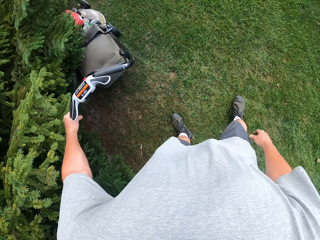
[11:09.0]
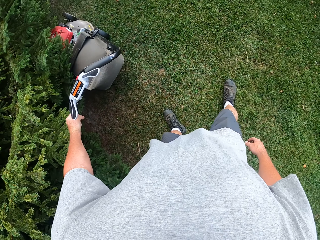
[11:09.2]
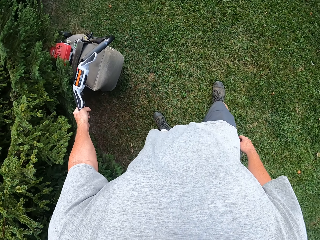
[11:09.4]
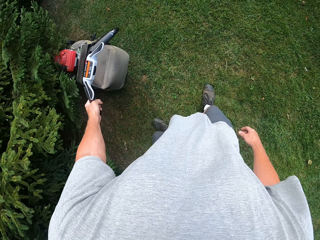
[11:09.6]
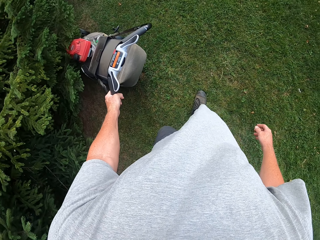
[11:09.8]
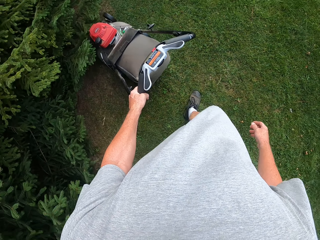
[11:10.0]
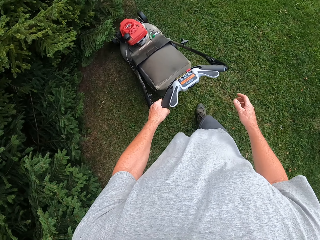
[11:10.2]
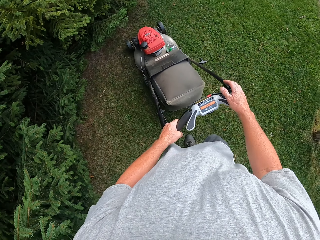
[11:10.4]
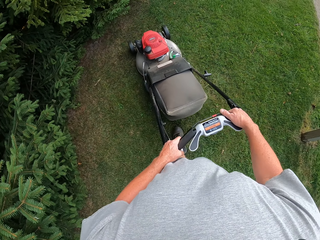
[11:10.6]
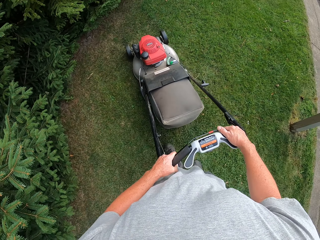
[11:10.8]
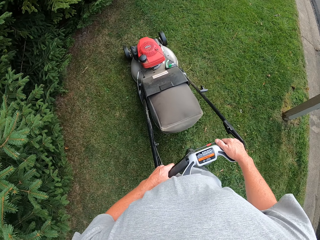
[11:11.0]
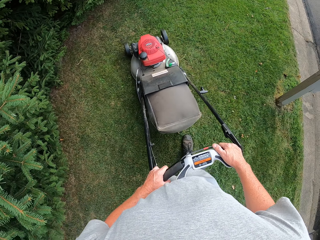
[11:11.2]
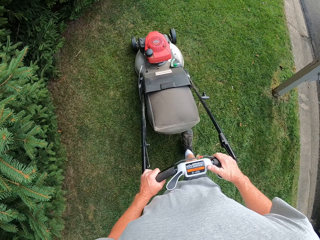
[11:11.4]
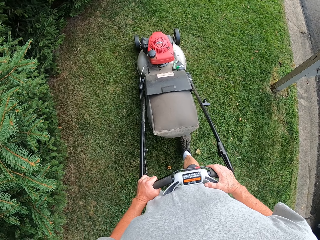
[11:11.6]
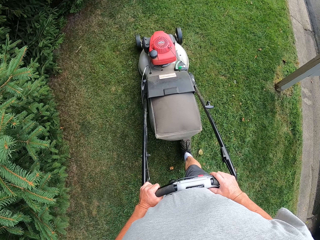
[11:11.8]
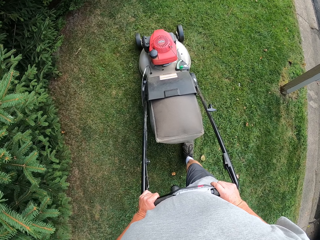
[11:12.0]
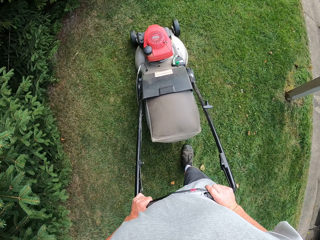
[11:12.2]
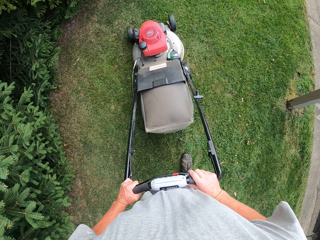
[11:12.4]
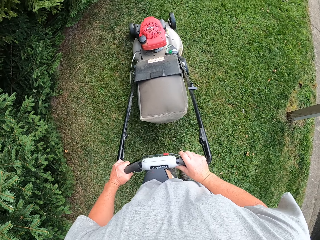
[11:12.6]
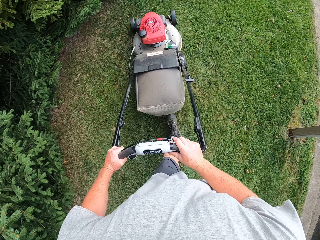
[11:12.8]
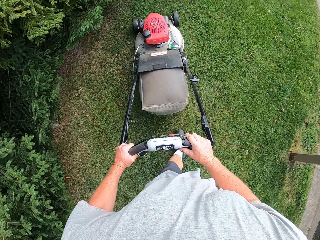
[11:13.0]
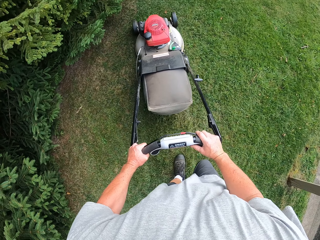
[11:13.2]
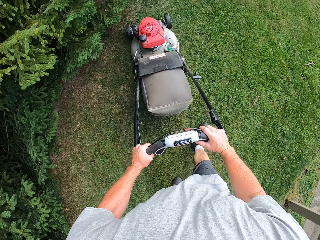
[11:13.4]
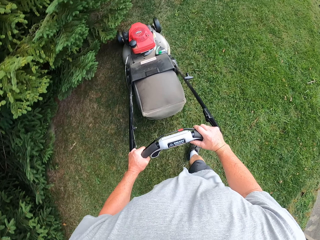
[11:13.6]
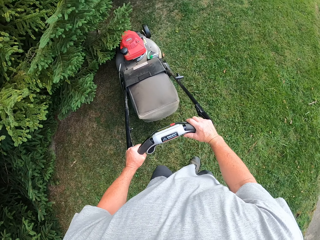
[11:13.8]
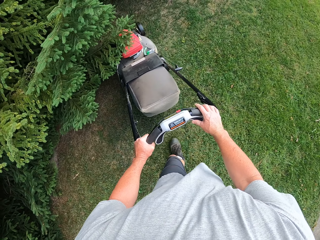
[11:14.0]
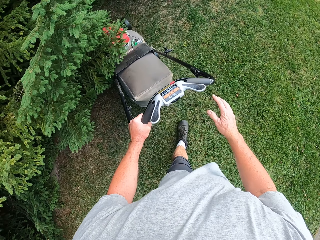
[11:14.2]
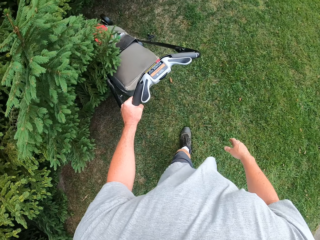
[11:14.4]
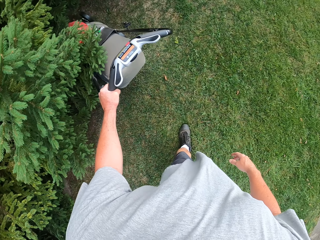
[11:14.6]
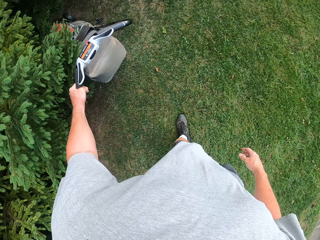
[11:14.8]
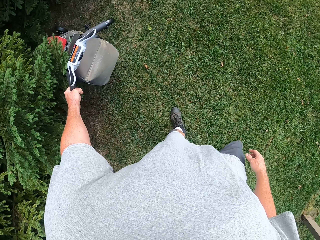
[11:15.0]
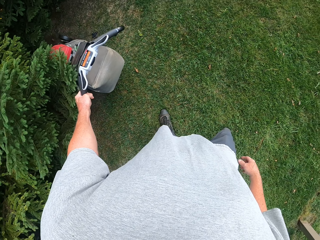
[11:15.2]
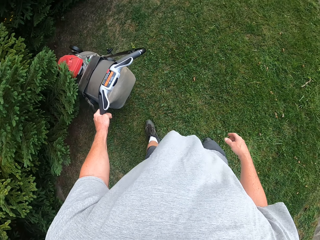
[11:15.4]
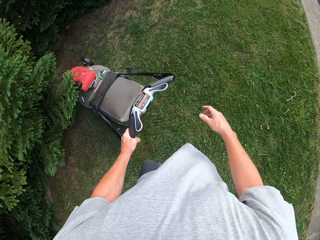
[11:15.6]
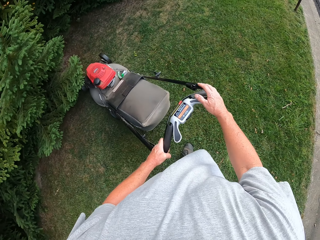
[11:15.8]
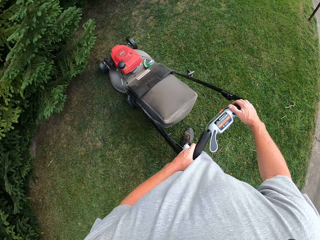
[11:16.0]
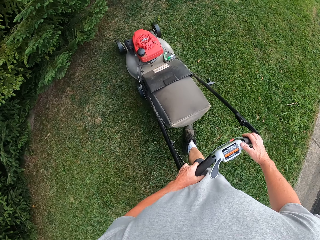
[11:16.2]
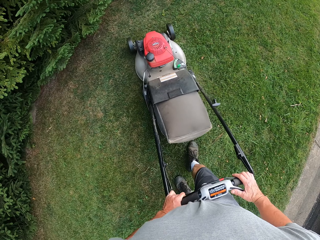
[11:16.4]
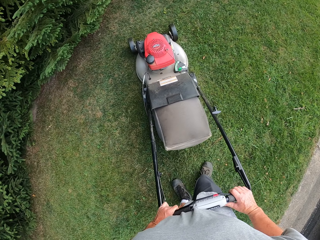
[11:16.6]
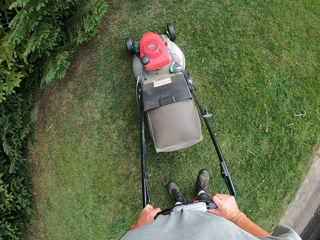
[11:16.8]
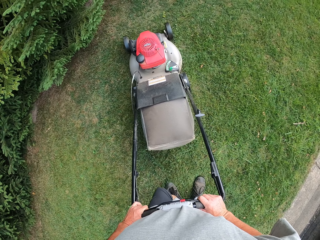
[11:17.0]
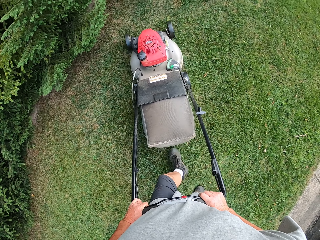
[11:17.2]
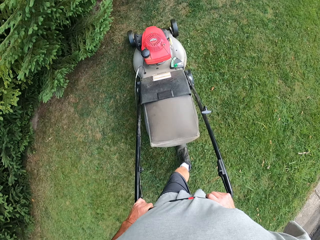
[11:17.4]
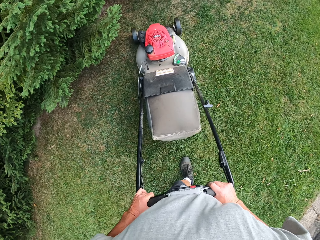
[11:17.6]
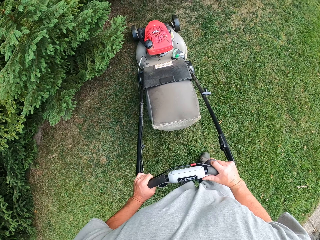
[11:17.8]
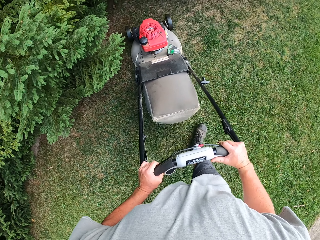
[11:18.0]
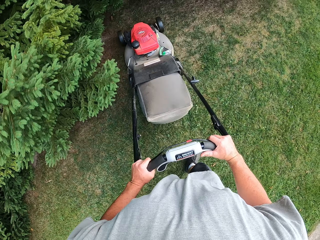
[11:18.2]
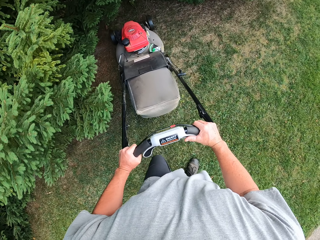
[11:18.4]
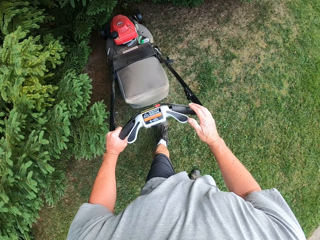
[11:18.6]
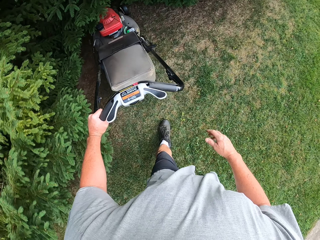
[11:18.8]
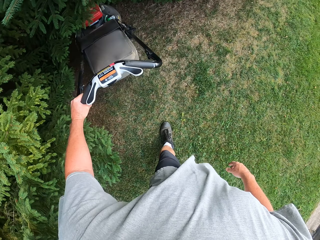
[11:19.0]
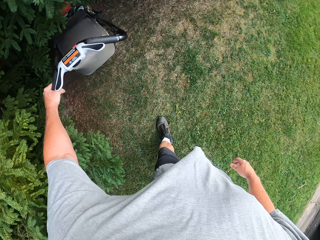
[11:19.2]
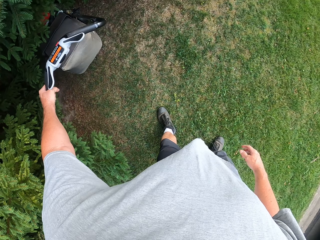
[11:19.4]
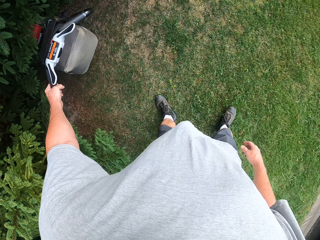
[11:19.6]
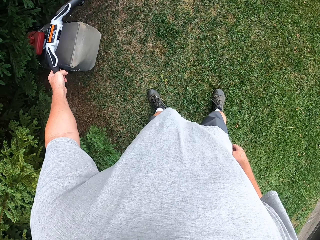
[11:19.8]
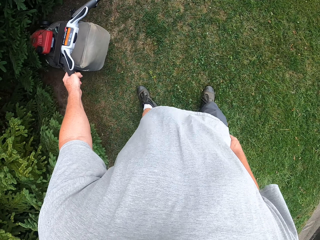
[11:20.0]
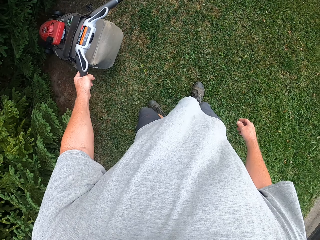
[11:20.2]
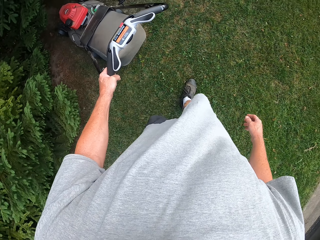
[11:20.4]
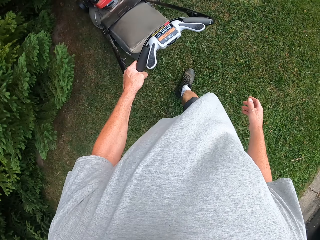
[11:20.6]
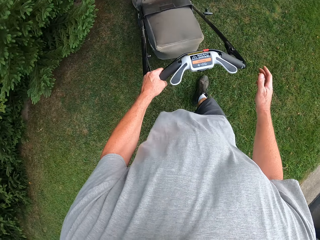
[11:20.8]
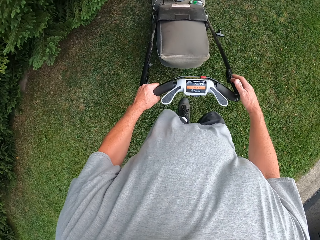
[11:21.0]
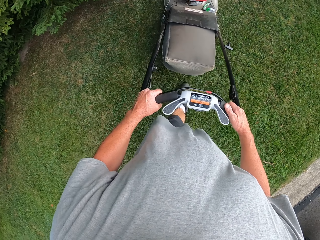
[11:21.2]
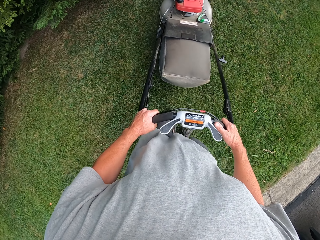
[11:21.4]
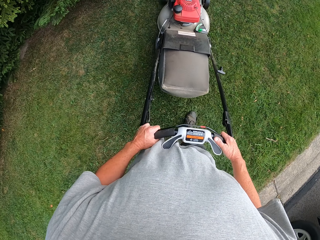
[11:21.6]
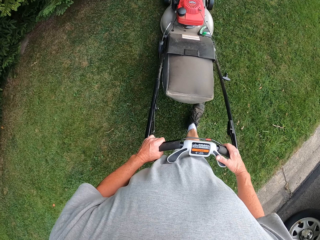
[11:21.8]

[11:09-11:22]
The camera wearer moves a lawn mower backwards. They mow the lawn with the lawn mower. They move the lawn mower backwards. They mow the lawn with the lawn mower. They move the lawn mower backwards.

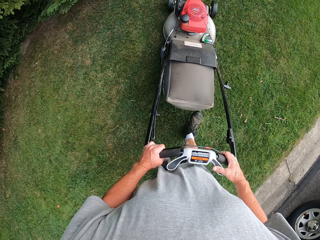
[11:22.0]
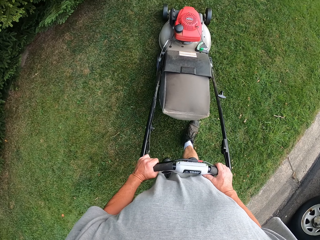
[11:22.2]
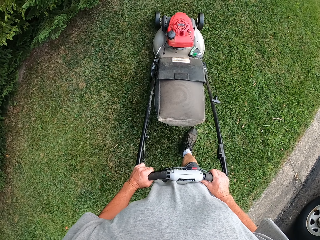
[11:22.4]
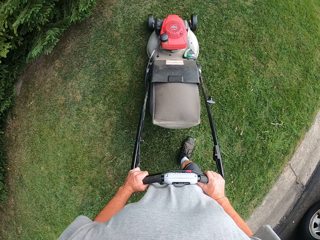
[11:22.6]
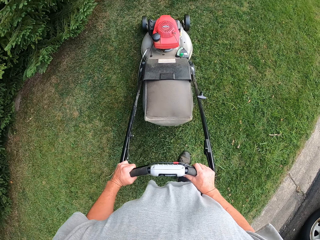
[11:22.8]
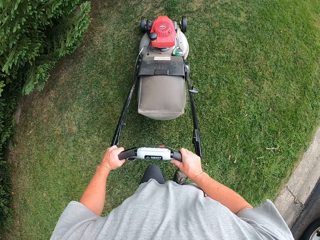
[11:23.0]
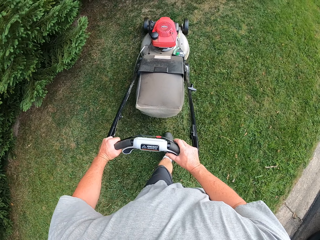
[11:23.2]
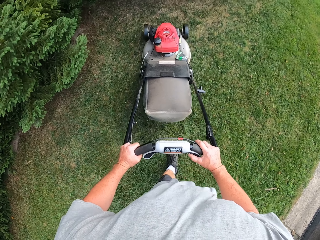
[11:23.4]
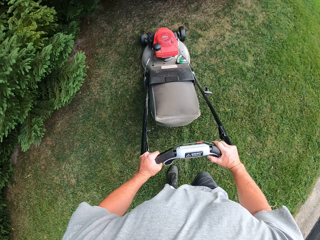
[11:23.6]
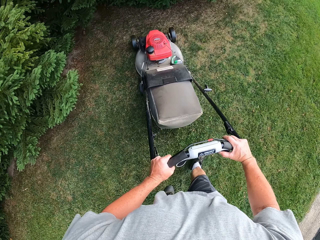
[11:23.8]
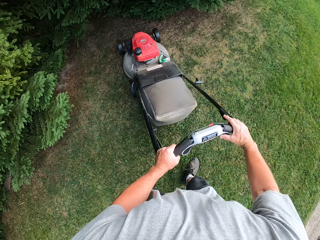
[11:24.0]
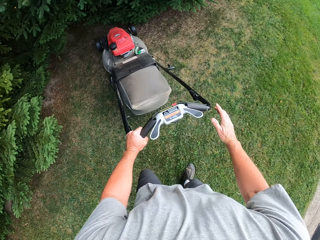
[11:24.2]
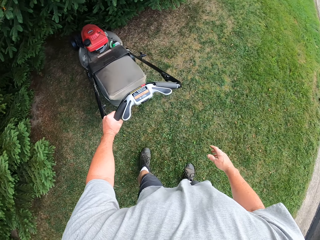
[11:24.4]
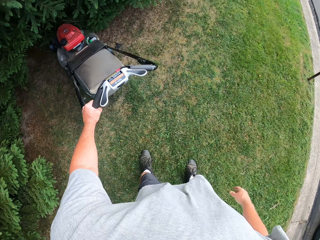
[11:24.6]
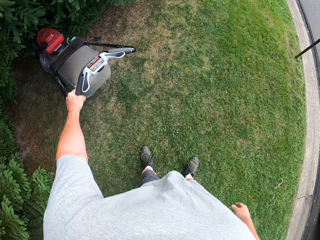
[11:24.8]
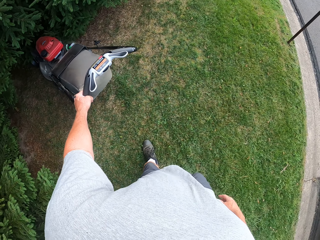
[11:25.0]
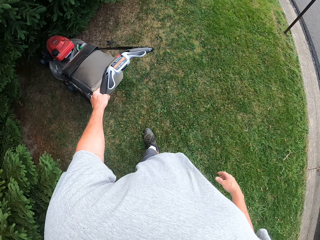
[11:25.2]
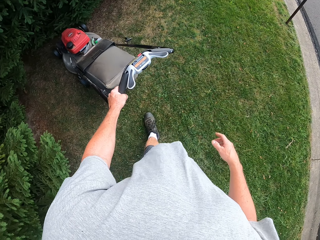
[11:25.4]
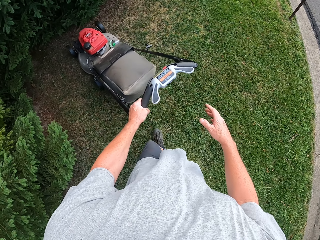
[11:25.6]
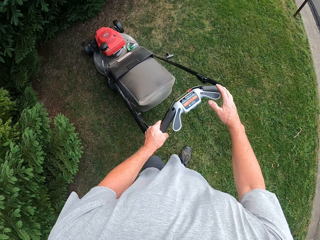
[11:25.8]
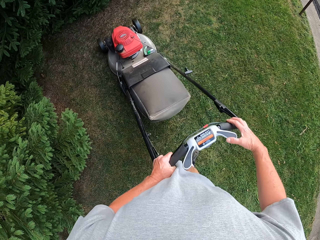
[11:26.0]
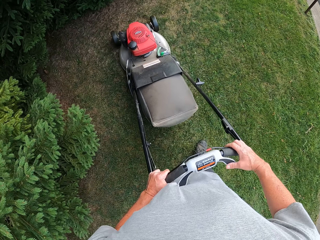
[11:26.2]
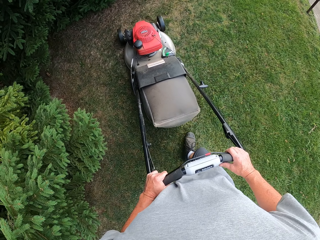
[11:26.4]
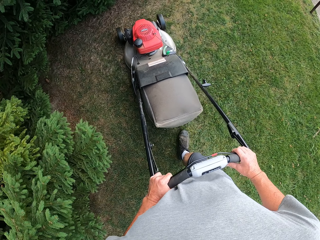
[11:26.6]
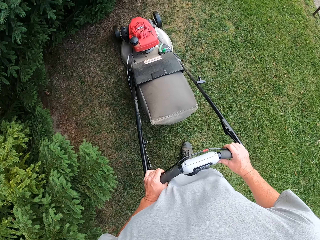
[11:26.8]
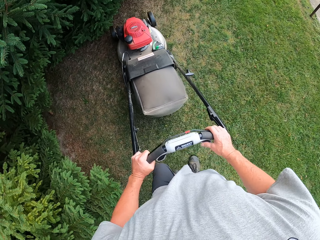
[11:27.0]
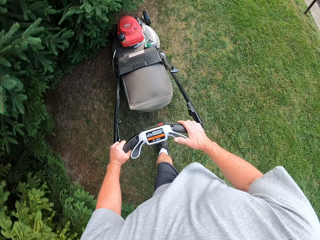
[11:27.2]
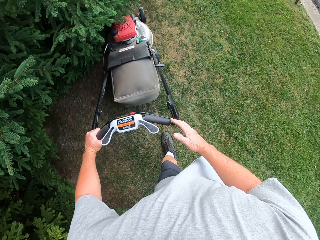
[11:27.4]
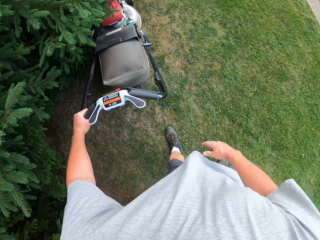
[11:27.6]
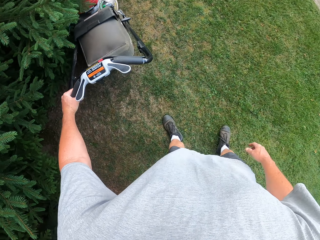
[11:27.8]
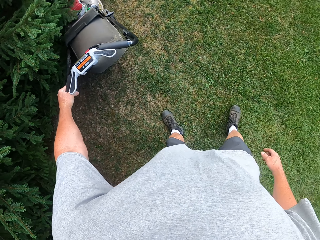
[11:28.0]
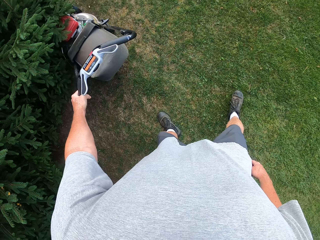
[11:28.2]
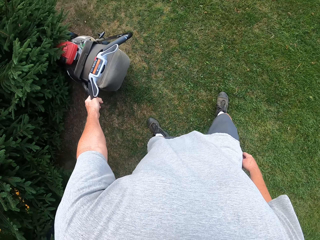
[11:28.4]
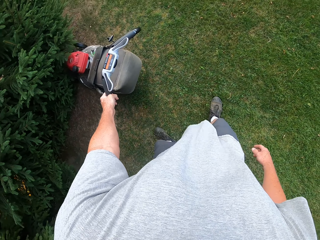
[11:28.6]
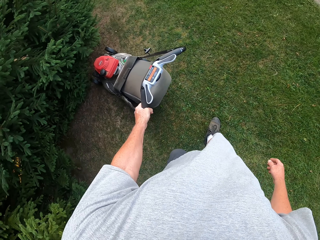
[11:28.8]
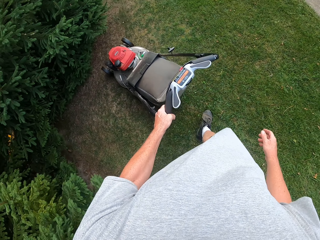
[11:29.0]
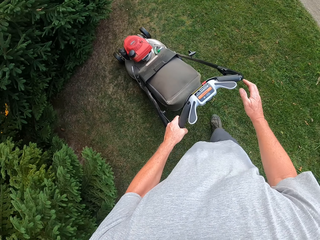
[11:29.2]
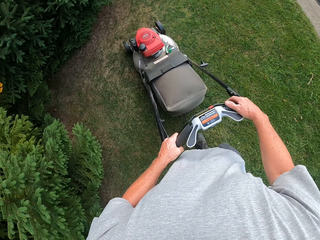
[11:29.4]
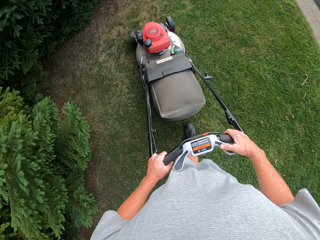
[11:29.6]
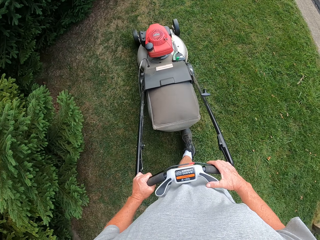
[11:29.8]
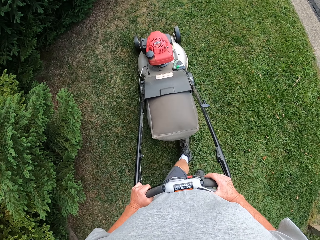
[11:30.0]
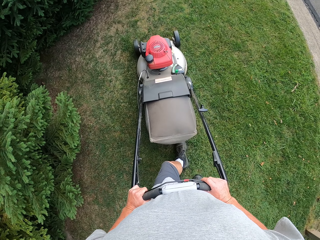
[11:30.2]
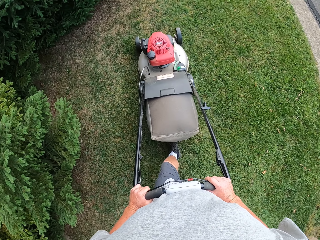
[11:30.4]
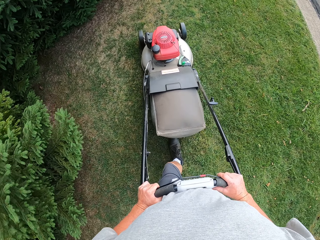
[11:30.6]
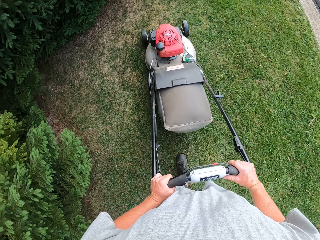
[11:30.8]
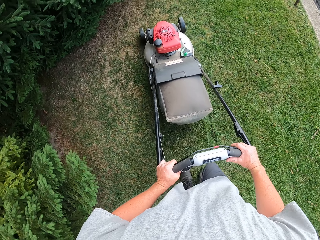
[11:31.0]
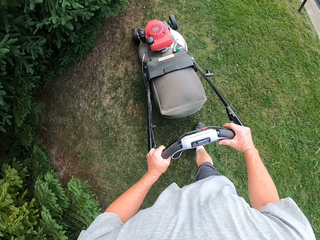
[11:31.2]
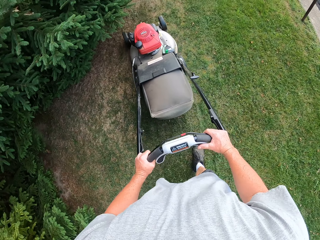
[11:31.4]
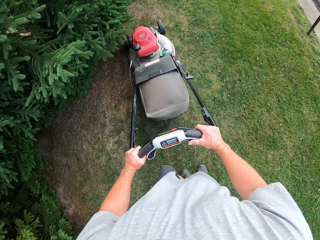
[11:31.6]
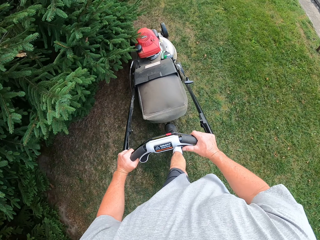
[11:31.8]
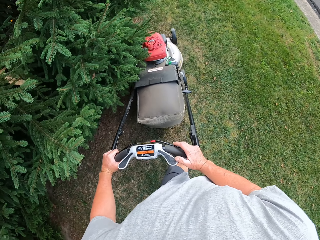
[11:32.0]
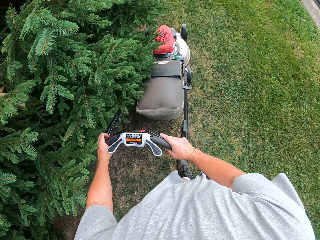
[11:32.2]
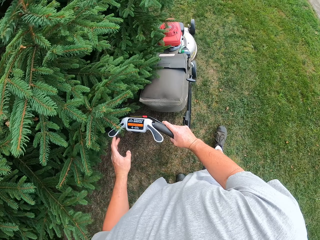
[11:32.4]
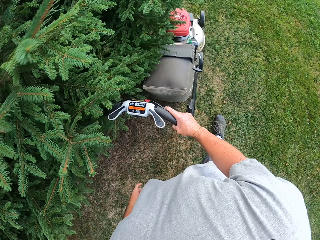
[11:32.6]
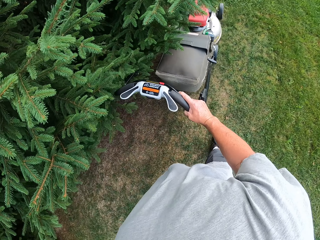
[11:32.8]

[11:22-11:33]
The camera wearer mows the lawn with a lawn mower. They move the lawn mower backwards. They mow the lawn with the lawn mower. They move the lawn mower backwards. They mow the lawn with the lawn mower.
